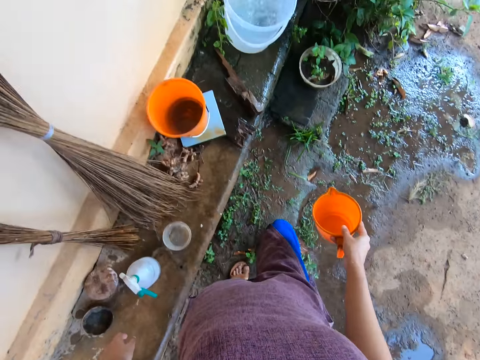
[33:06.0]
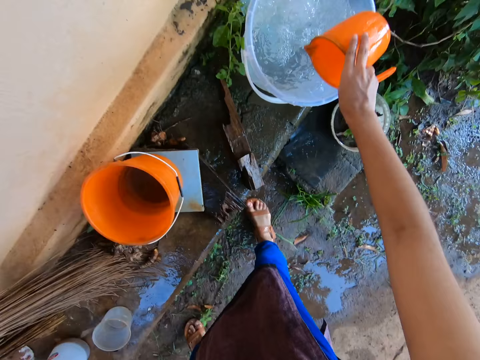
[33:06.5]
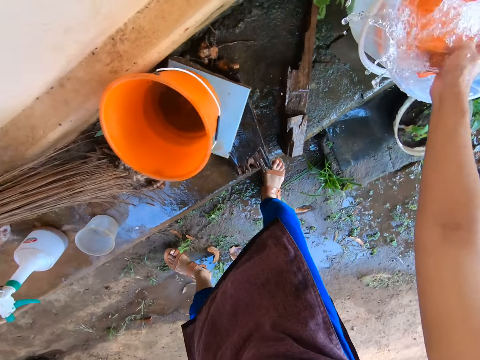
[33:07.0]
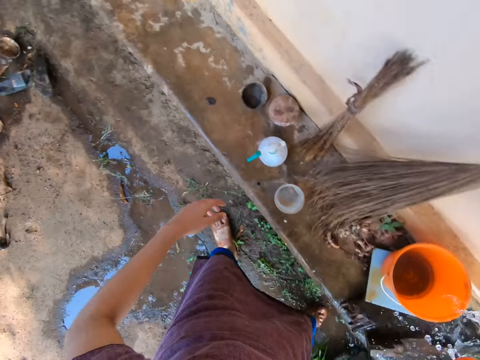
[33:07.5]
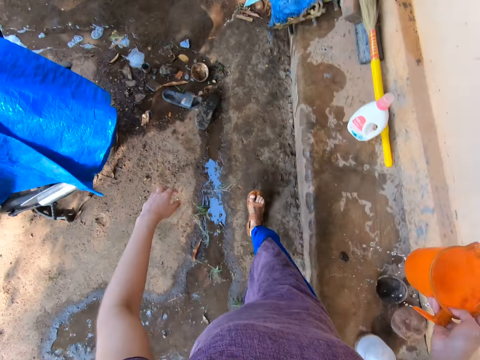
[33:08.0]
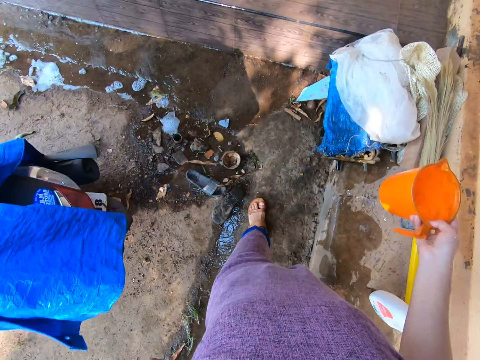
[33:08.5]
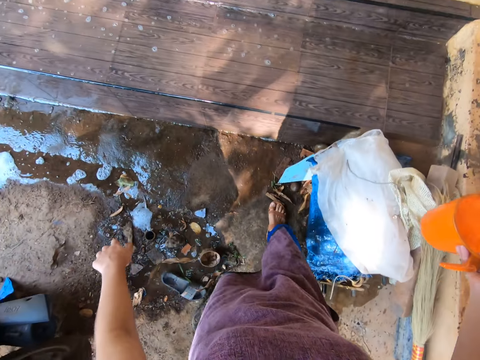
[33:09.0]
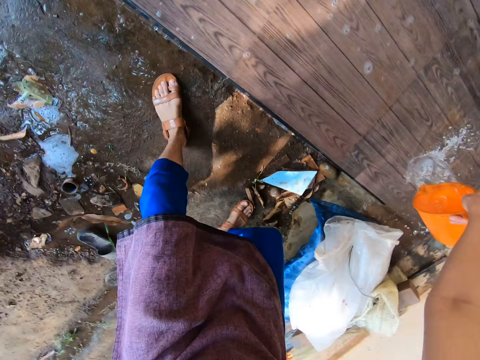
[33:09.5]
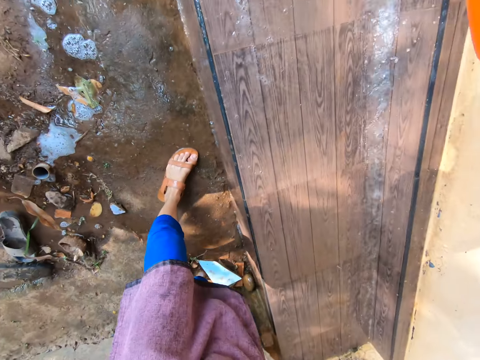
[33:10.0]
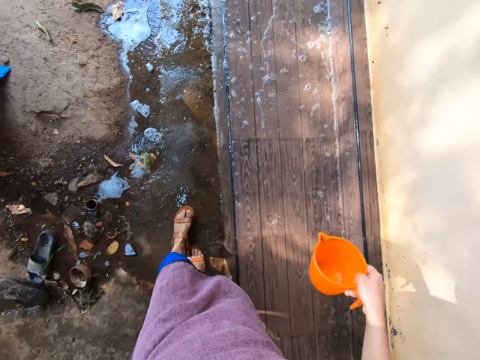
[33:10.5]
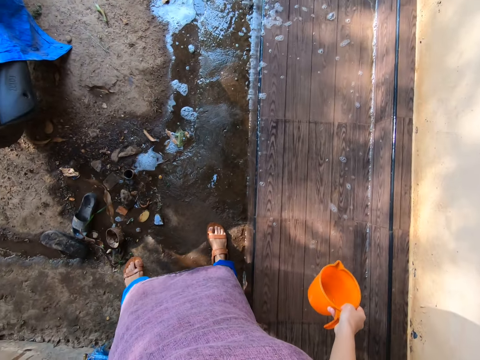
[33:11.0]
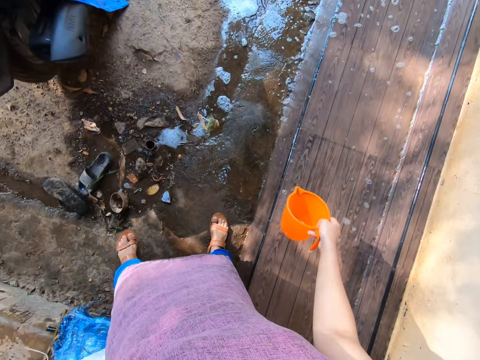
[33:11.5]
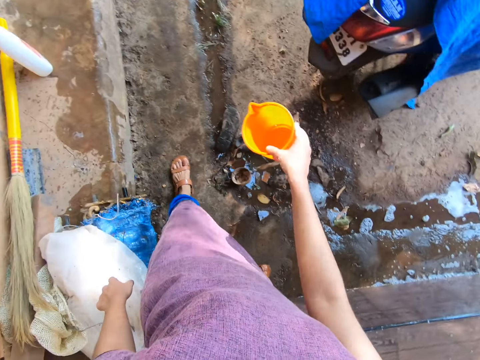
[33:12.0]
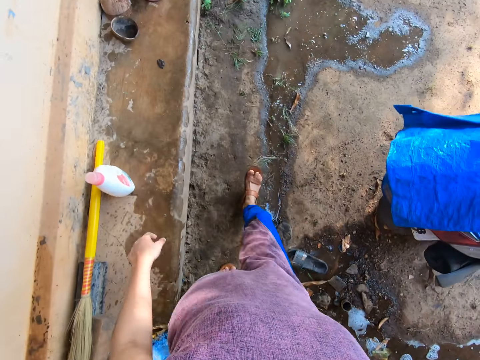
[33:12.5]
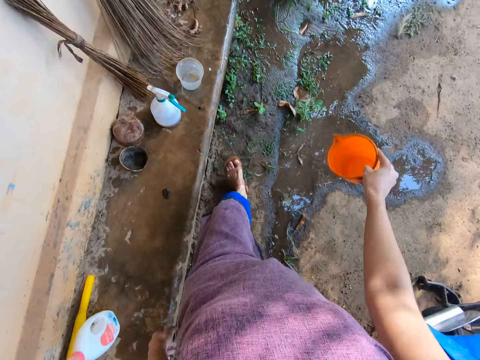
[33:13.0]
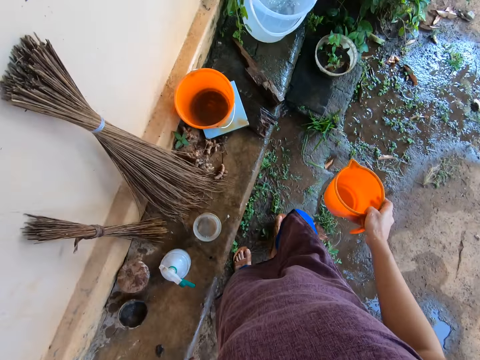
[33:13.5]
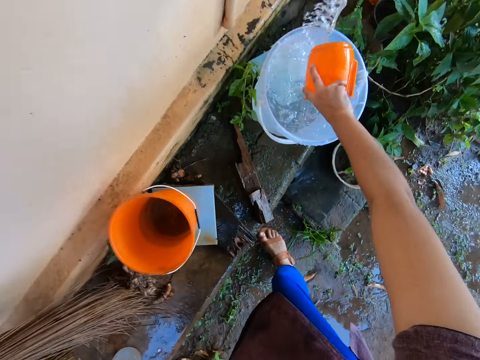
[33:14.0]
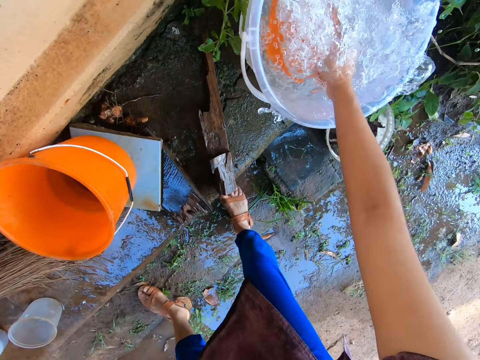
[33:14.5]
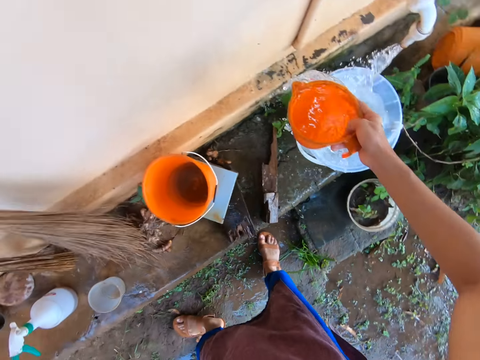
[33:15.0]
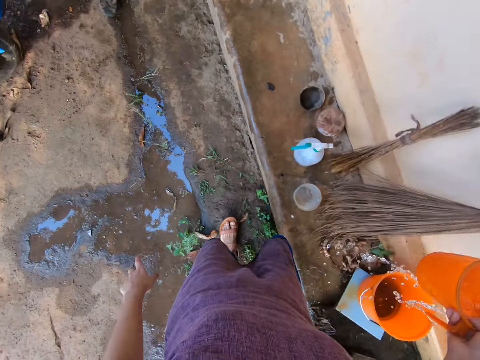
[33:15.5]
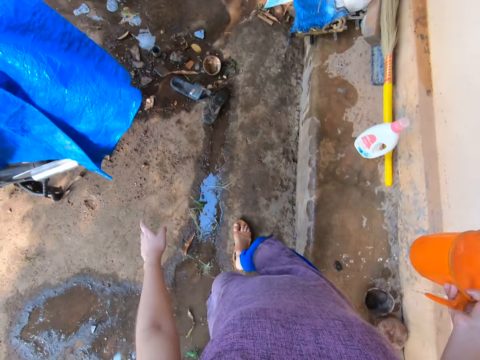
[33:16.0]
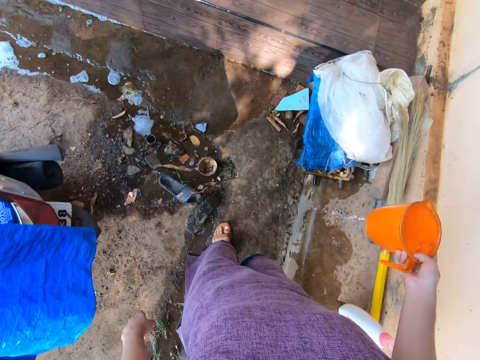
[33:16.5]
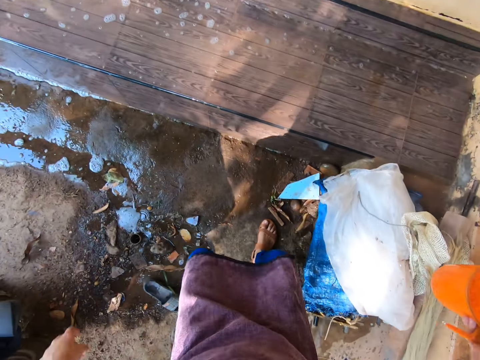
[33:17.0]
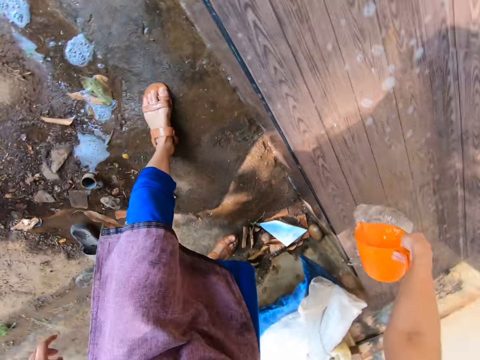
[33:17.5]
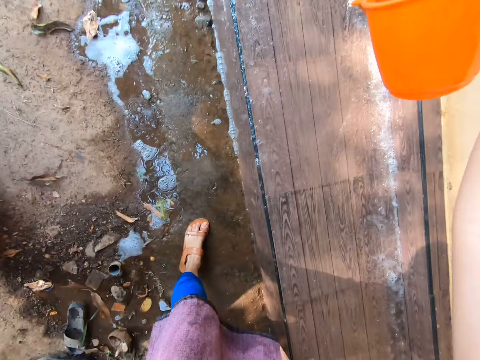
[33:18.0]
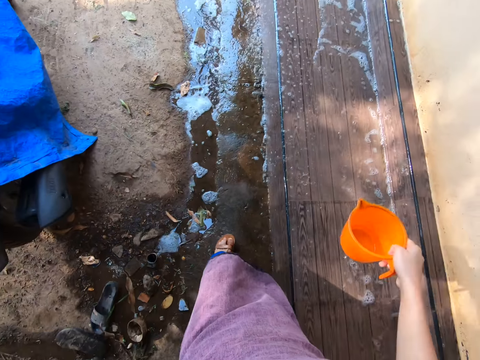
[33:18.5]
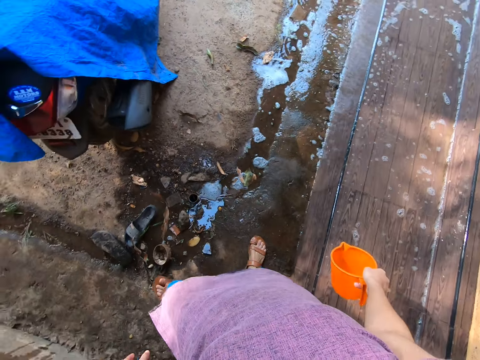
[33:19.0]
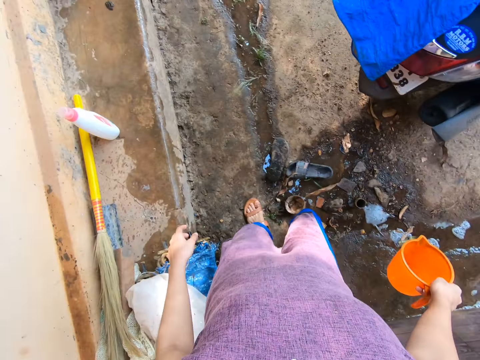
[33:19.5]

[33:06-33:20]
The camera wearer walks around with an empty jug or cup in her right hand. She takes water from the bucket on the tap with the cup in her right hand. She walks around with the jug of water on her right hand. She pours water on the bench with the cup in her right hand. She walks around with the empty jug in her right hand. She takes water from the bucket on the tap with the cup in her right hand. She walks around with the jug of water on her right hand. She pours water on the bench with the cup in her right hand.

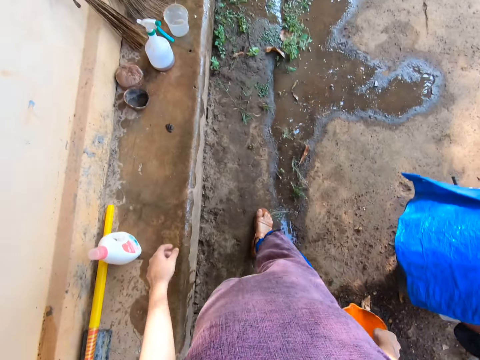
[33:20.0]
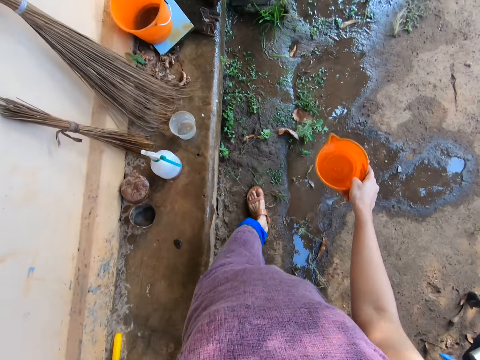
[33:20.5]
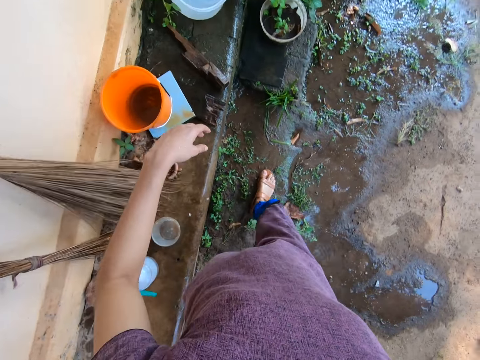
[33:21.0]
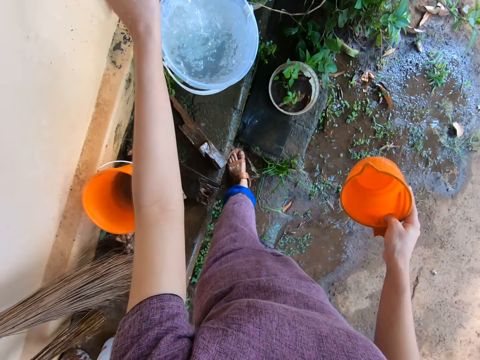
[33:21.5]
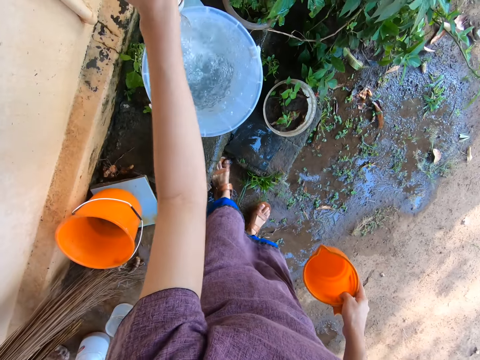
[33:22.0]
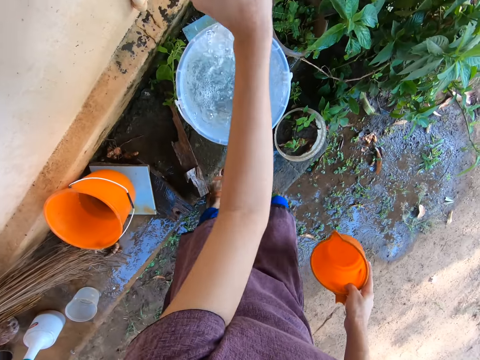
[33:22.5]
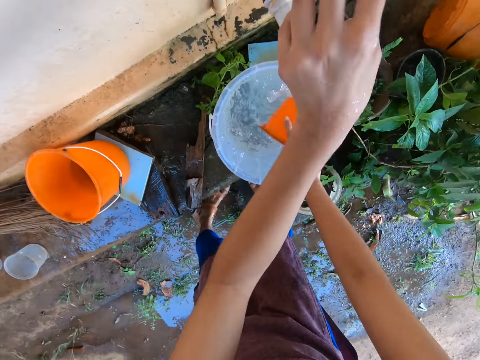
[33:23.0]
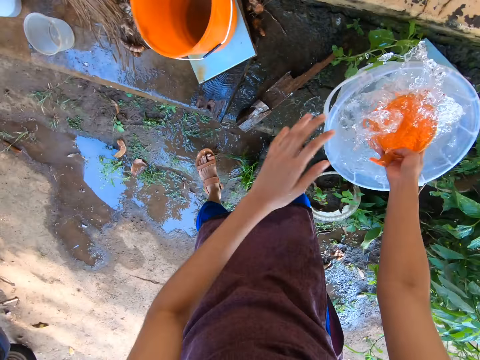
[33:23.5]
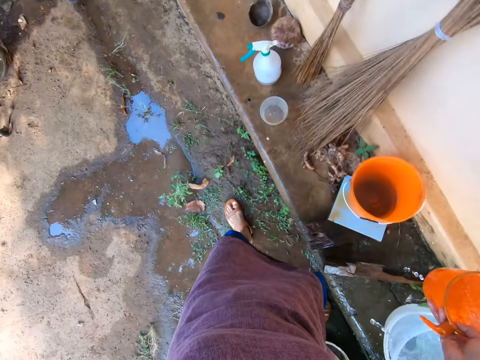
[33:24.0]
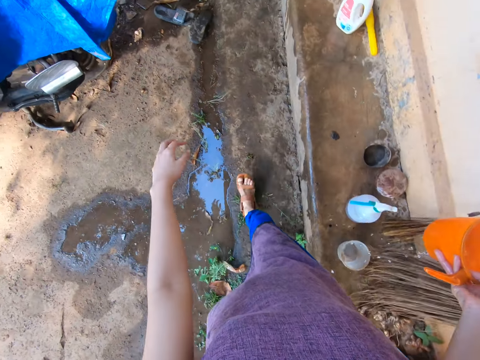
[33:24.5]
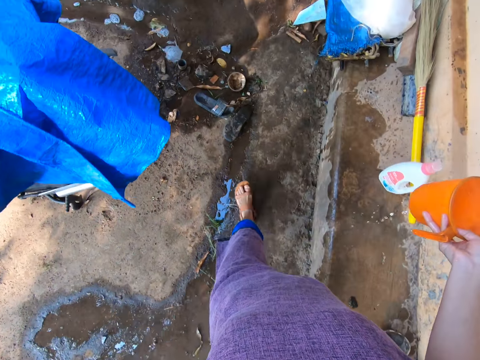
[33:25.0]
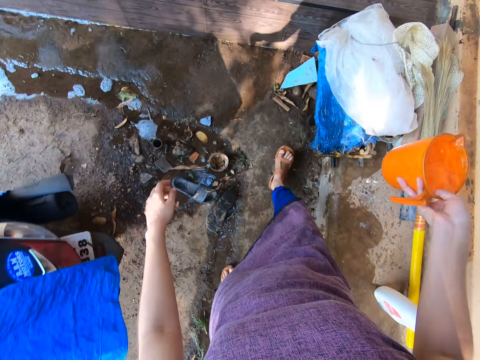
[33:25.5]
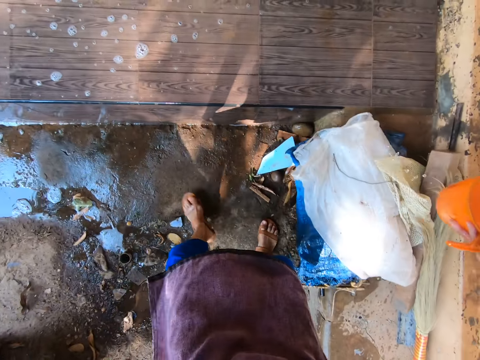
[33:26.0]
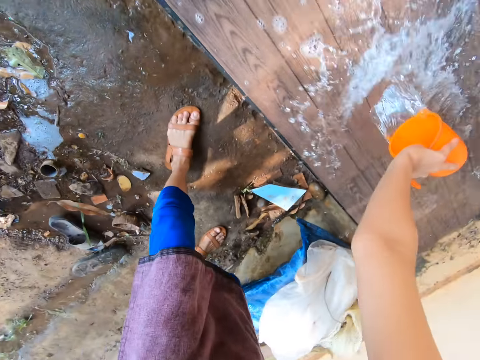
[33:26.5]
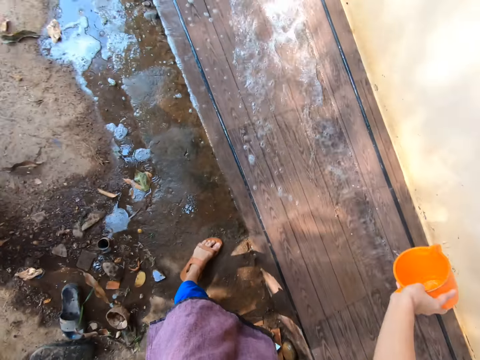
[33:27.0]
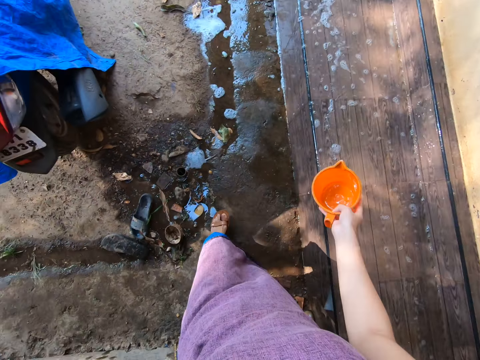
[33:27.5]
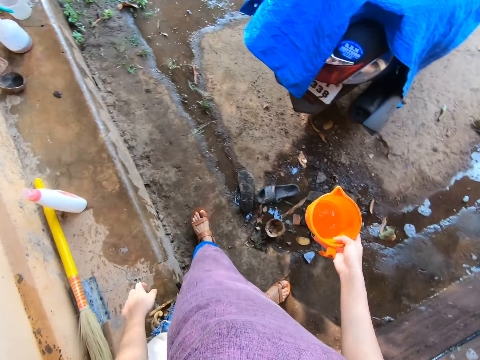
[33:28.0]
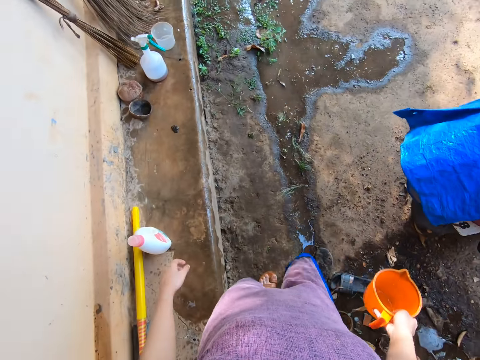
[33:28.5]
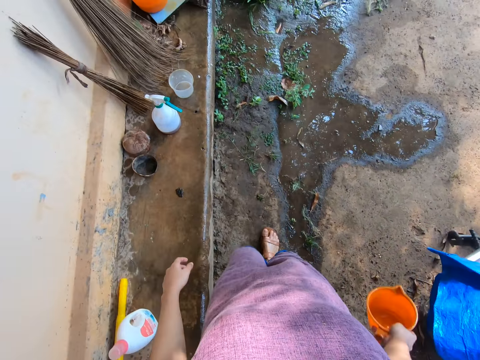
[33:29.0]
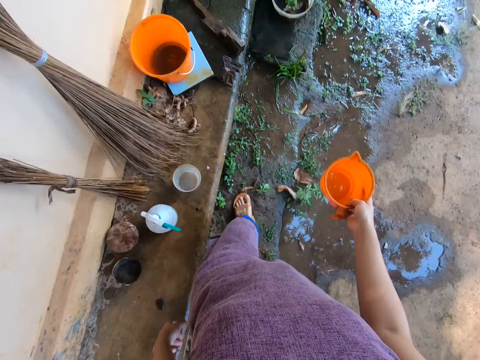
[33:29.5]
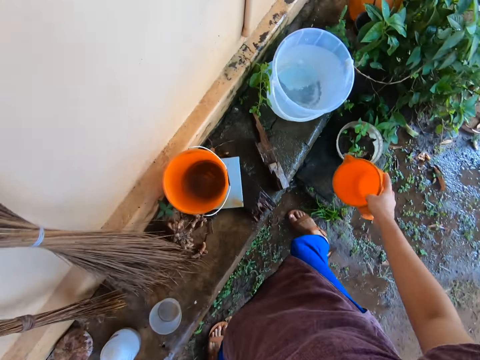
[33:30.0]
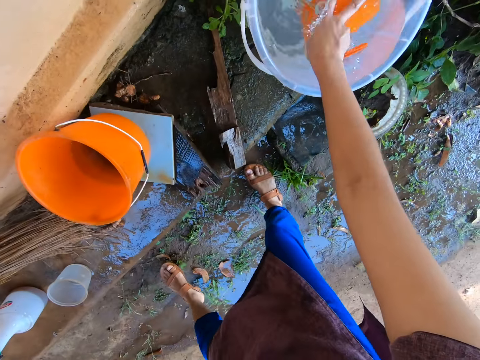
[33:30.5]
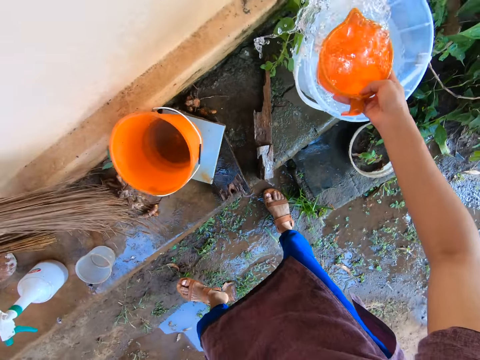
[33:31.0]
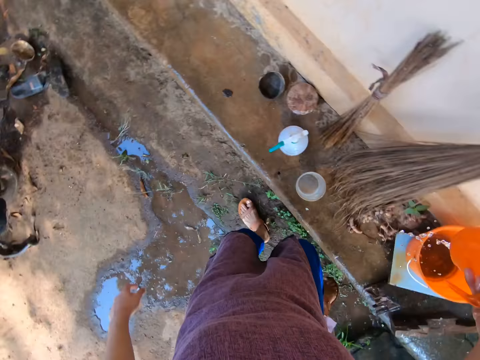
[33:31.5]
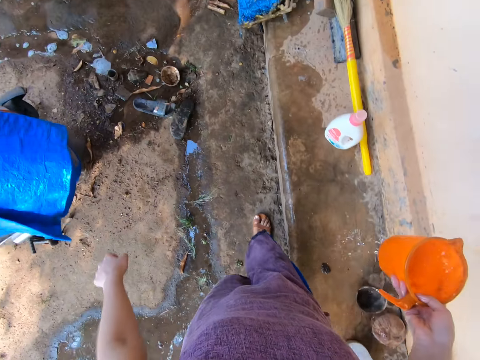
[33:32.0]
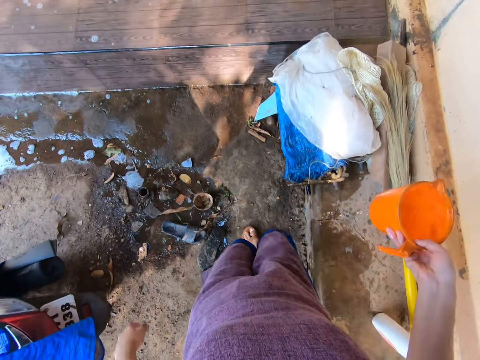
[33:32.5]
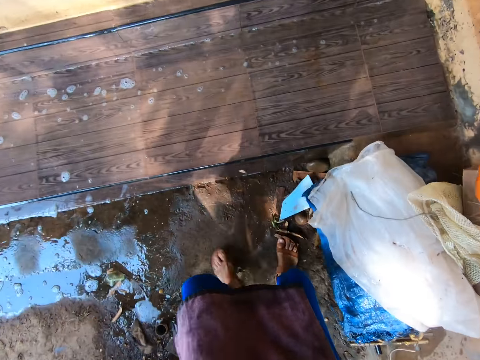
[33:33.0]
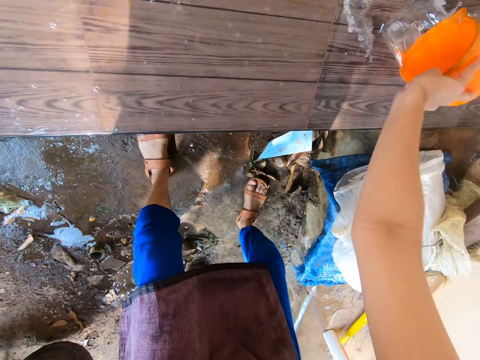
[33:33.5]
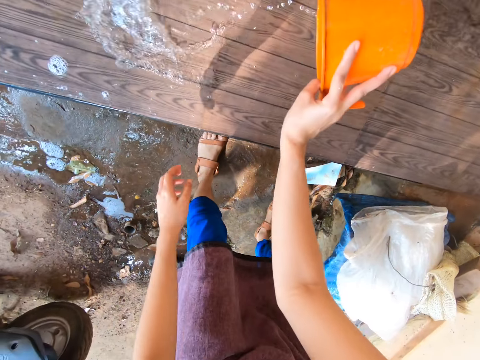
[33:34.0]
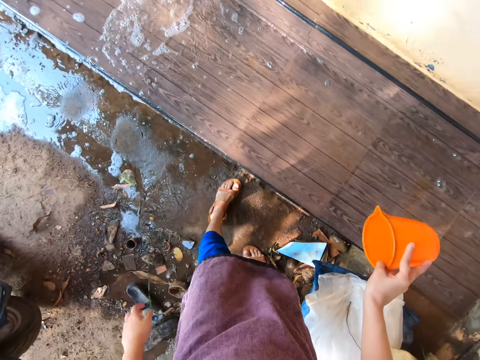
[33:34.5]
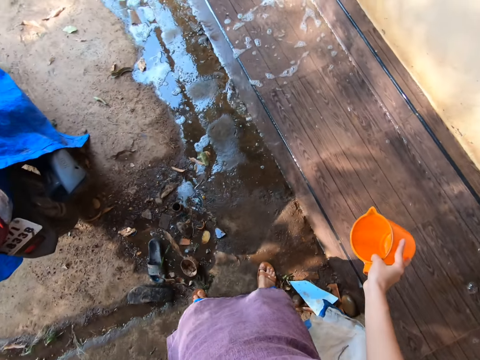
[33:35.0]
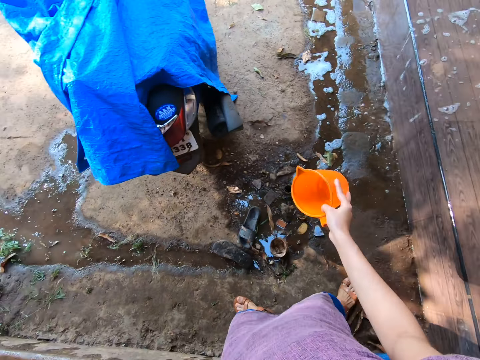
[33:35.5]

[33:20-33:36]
The camera wearer walks around with an empty jug or cup in her right hand. She closes the tap with her left hand. She takes water from the bucket on the tap with the cup in her right hand. She walks around with the jug of water on her right hand. She pours water on the bench with the cup in her right hand. She walks around with the empty jug in her right hand. She takes water from the bucket on the tap with the cup in her right hand. She walks around with the jug of water on her right hand. She pours water on the bench with the cup in her right hand.
